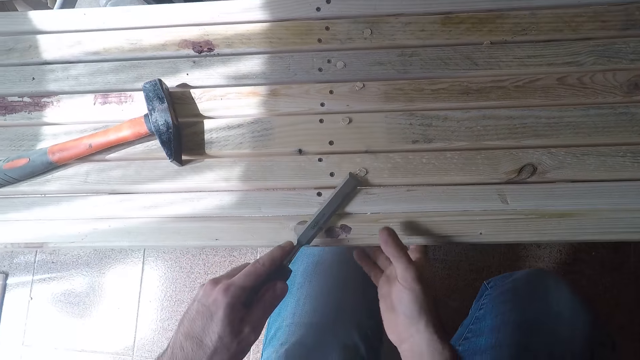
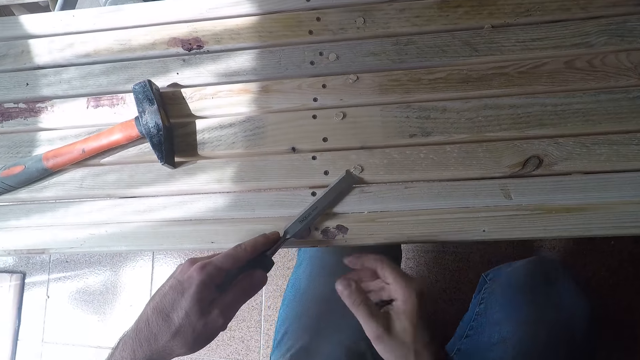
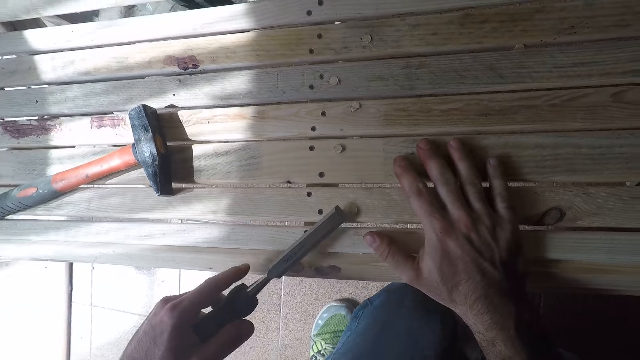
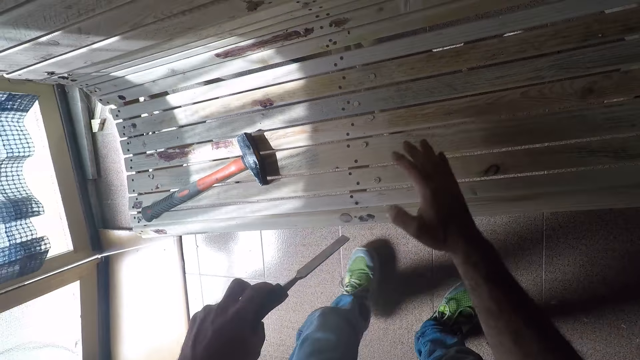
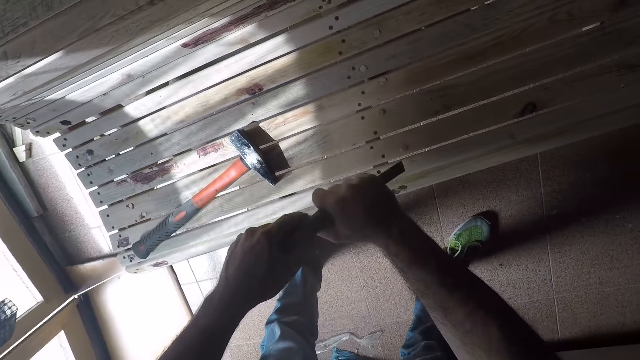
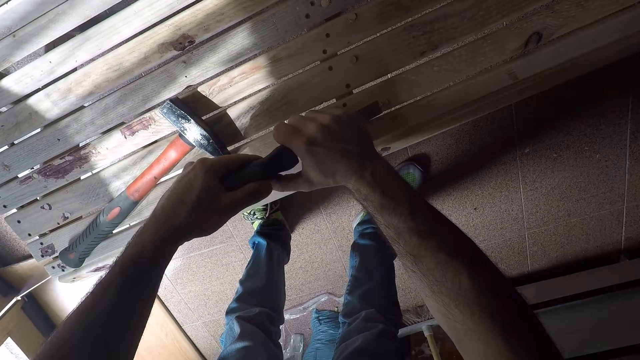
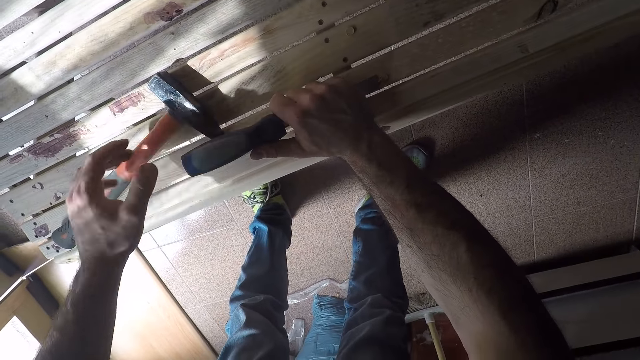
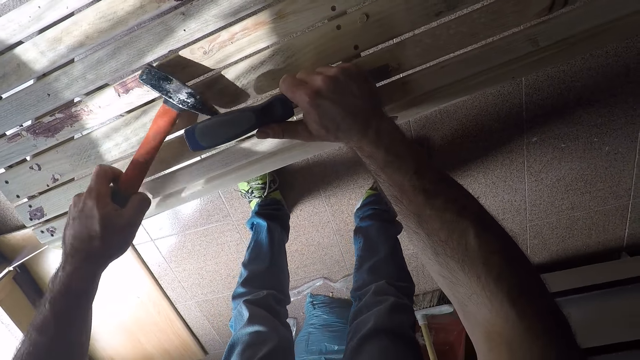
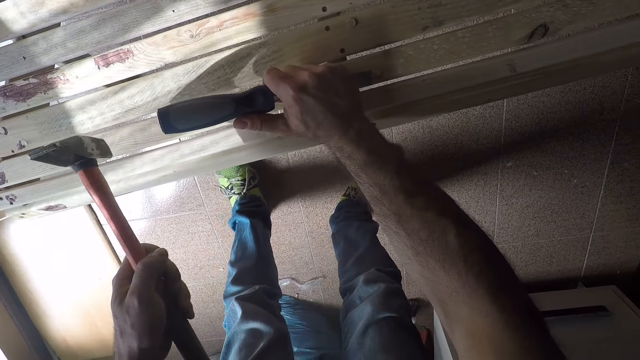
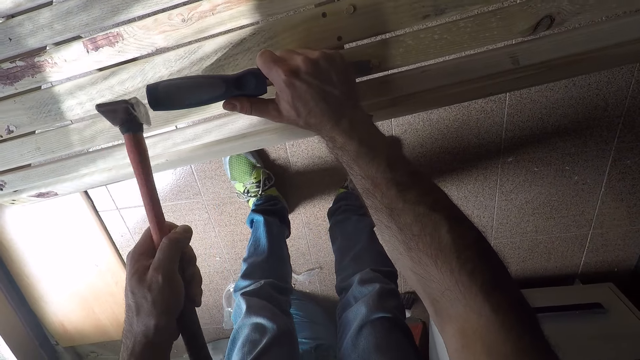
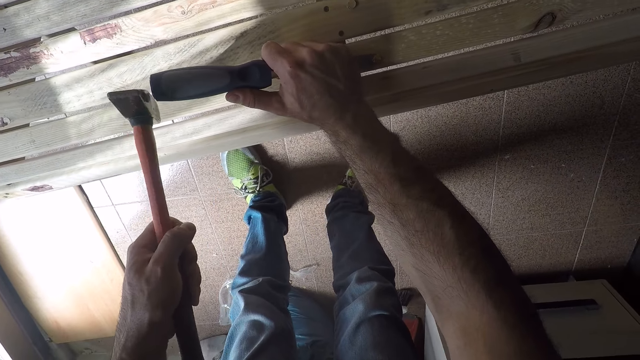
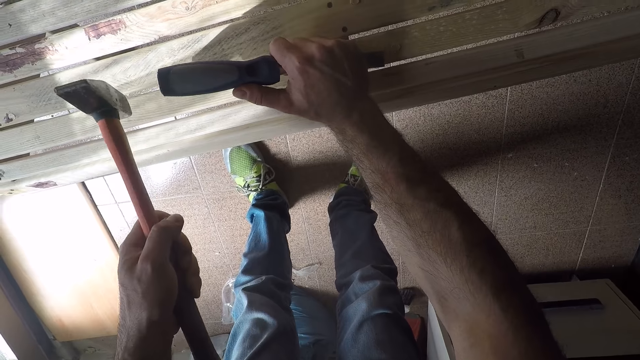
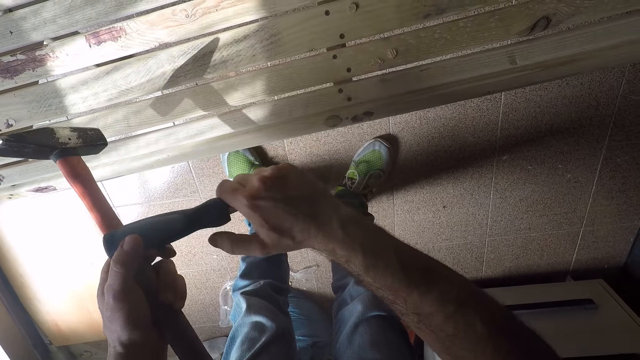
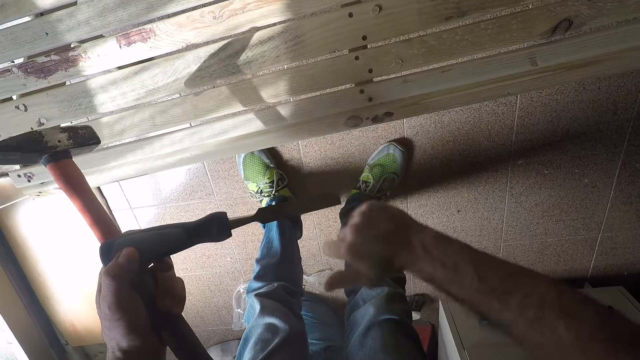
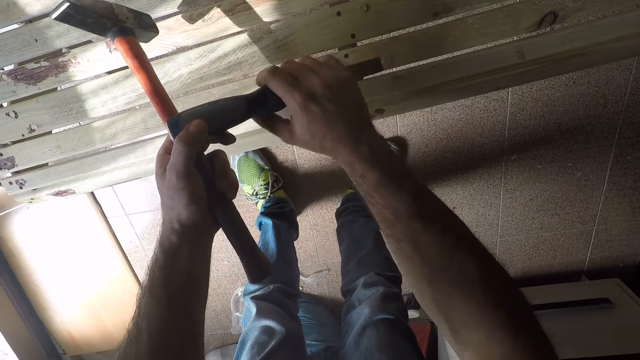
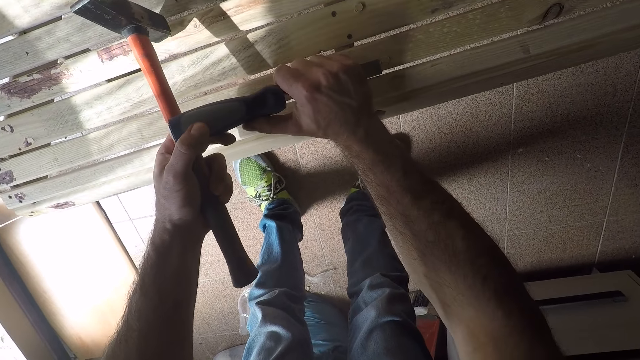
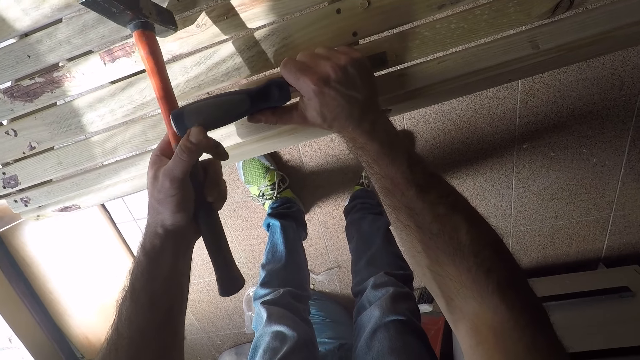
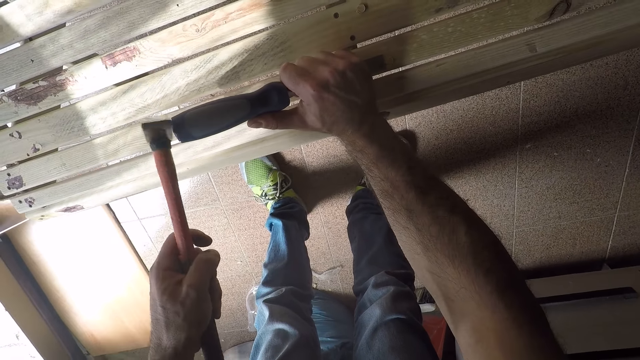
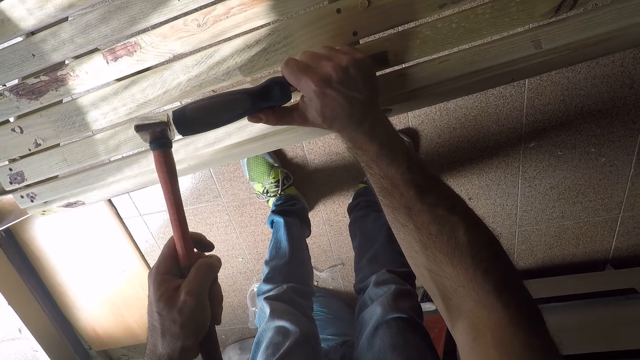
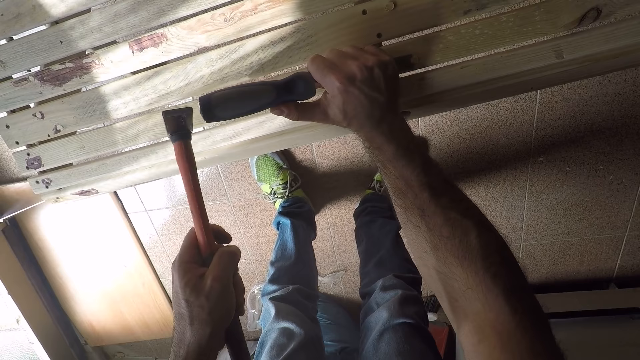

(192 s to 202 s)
The camera wearer places the edge of the chisel in his right hand close to a paint stain on the bench. He places his right hand on the bench. He removes something from the bench. He moves. He holds the edge of the chisel with his right hand. He stands up. He places the edge of the chisel close to the paint stain on the bench. He picks up the hammer from the bench with his left hand. He hits the chisel handle with the hammer in his left hand. He passes the chisel to his left hand. He cleans off the paint on the bench with his right hand. He holds the edge of the chisel with his right hand. He places the edge of the chisel close to the paint stain on the bench. He hits the chisel handle with the hammer in his left hand.

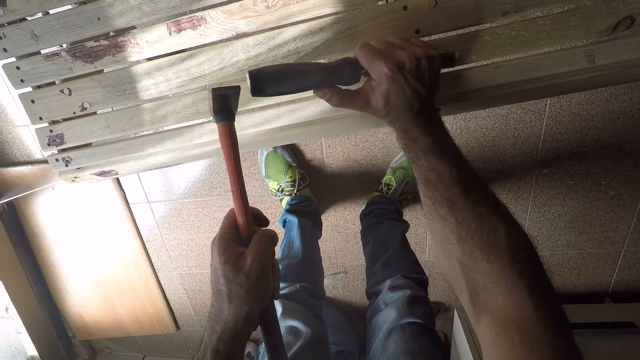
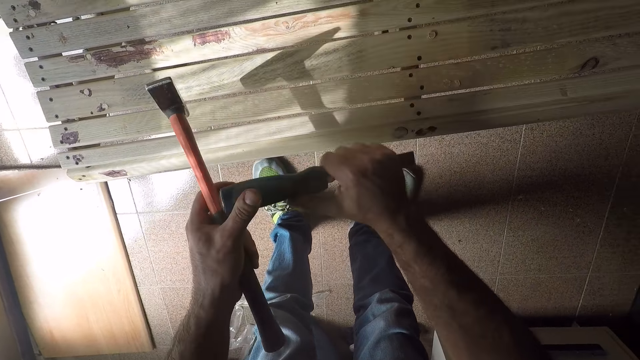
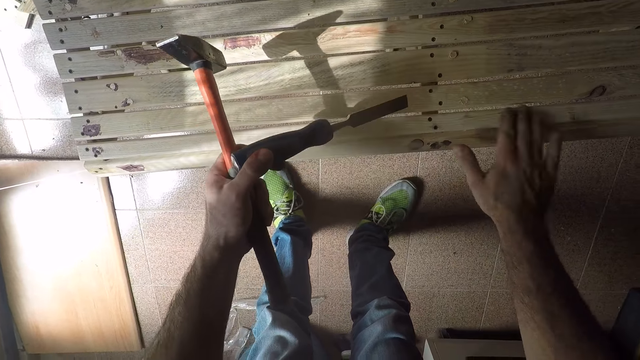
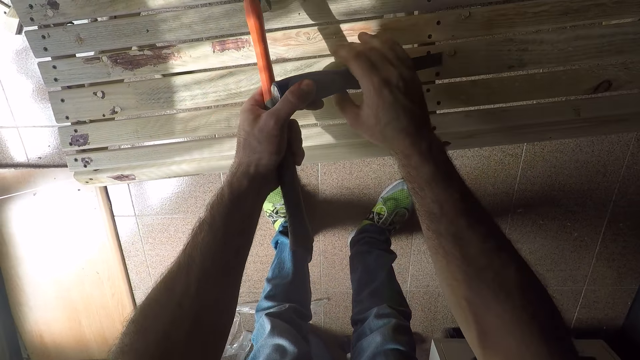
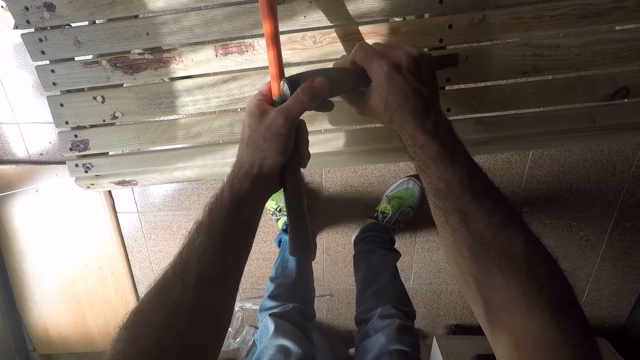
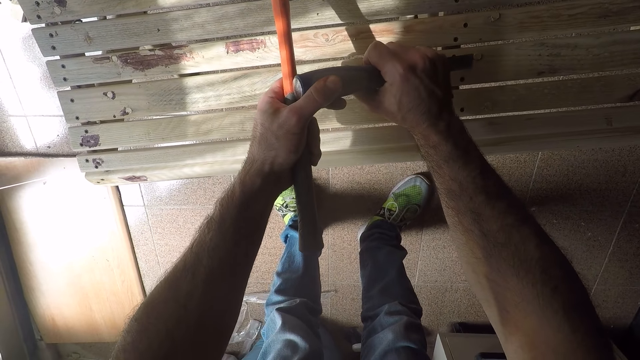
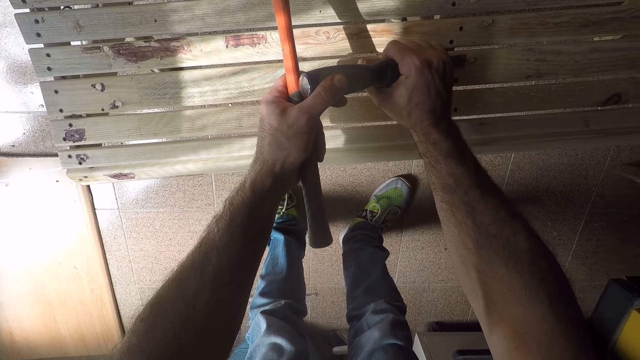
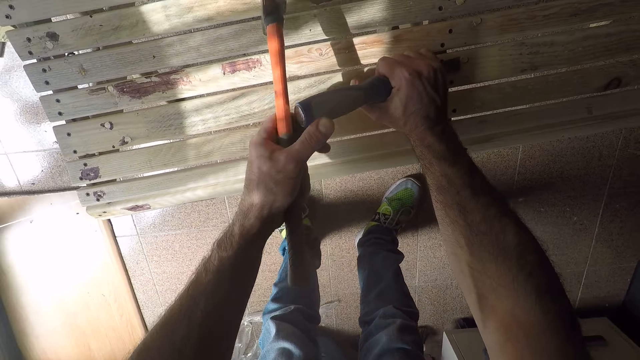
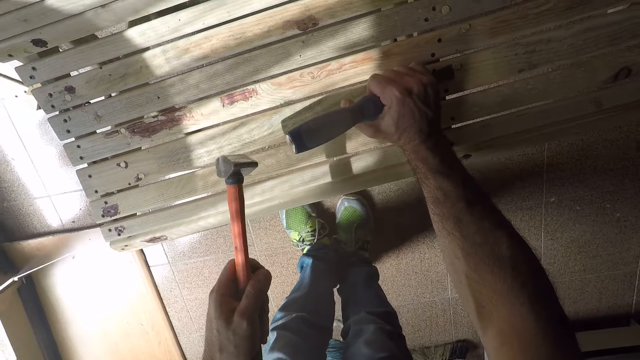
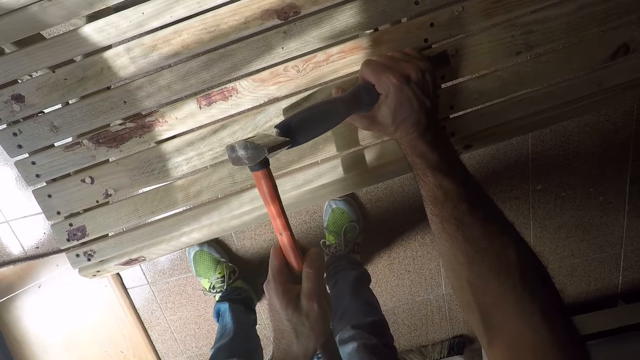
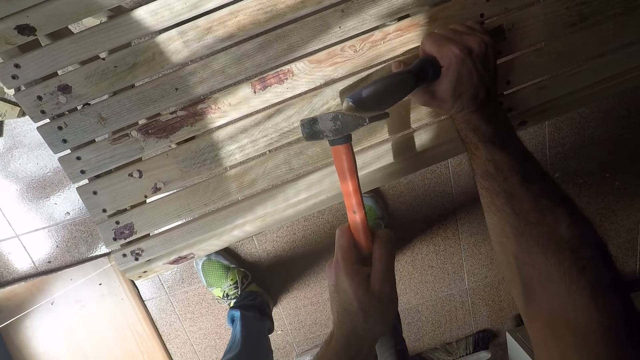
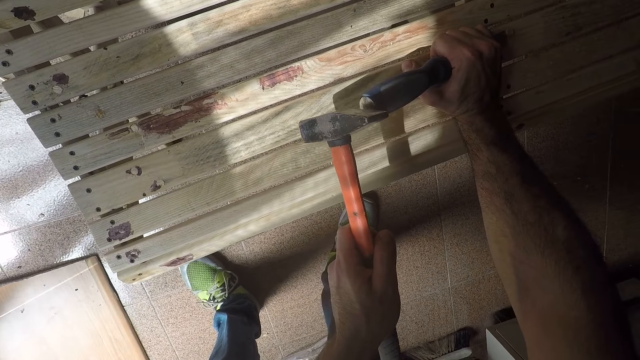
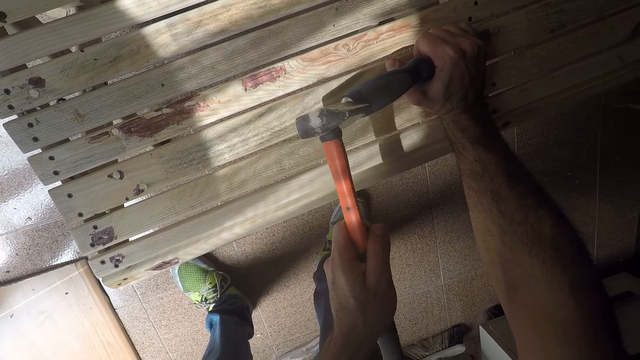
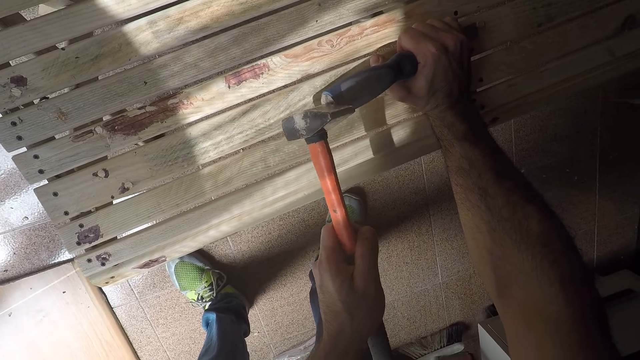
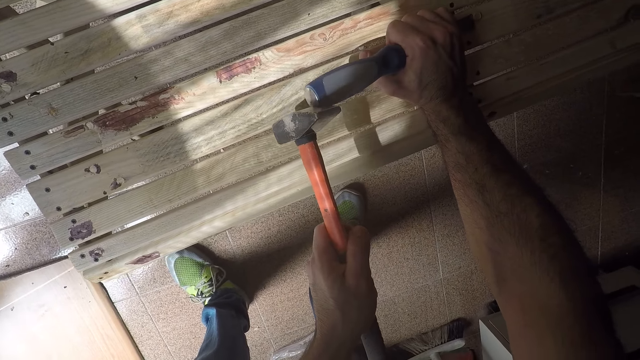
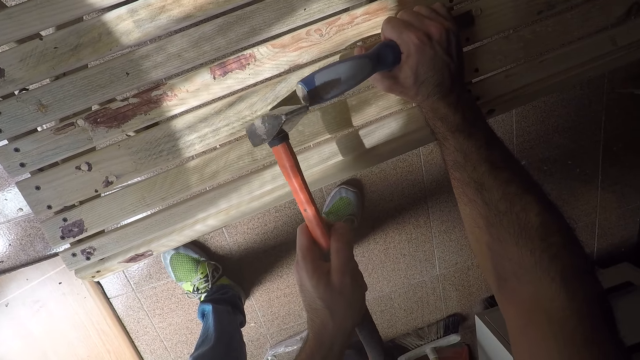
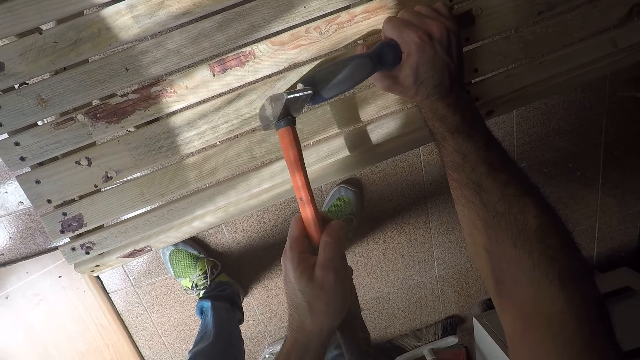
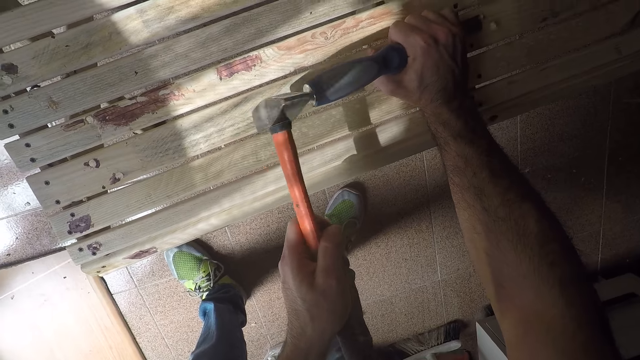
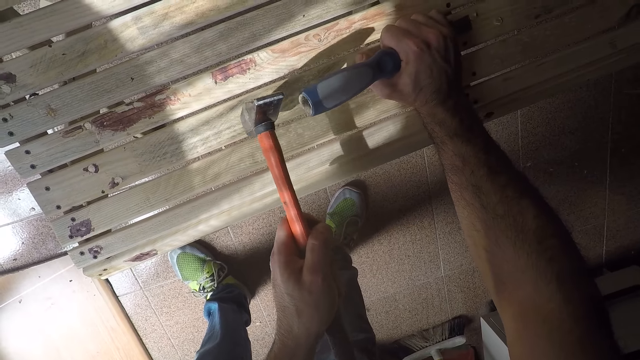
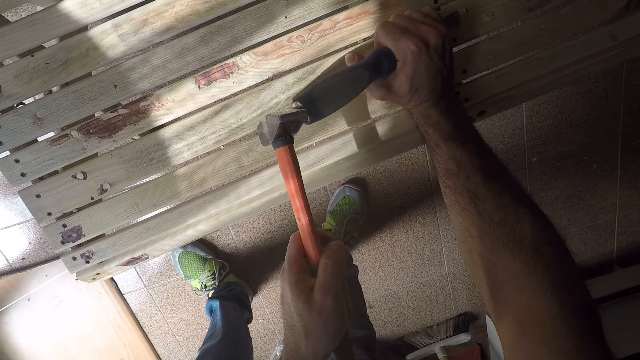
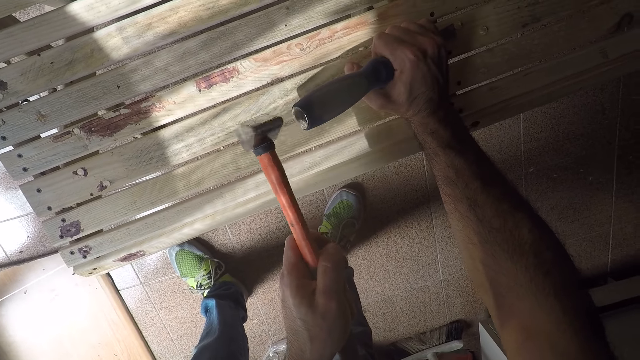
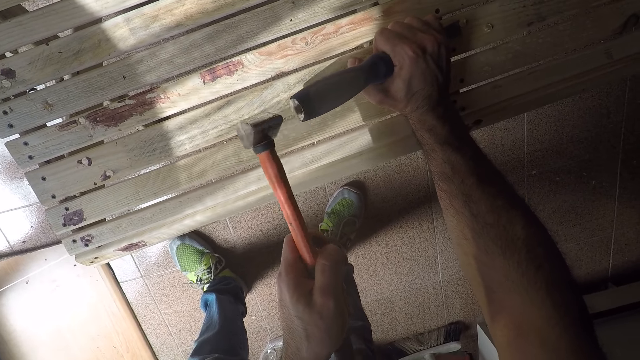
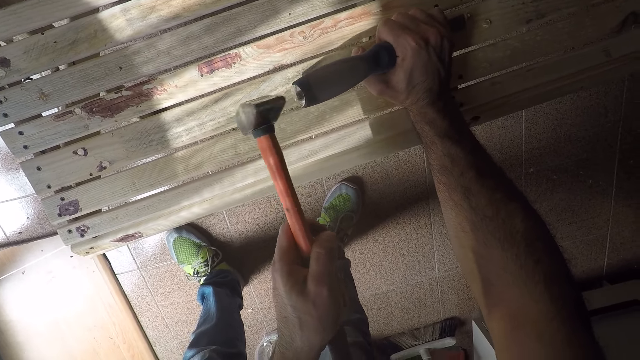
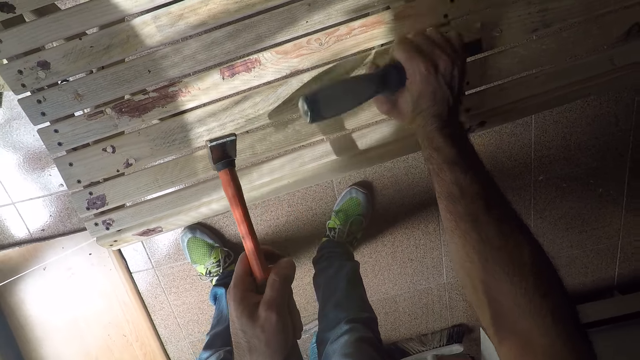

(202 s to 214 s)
The camera wearer passes the chisel to his left hand. He places the edge of the chisel close to a paint stain on the bench. He cleans off the paint on the bench with his right hand. He holds the edge of the chisel with his right hand. He hits the chisel handle with the hammer in his left hand.
